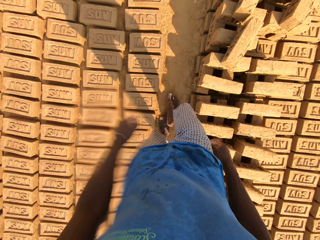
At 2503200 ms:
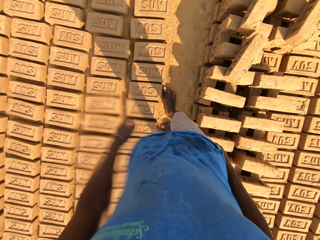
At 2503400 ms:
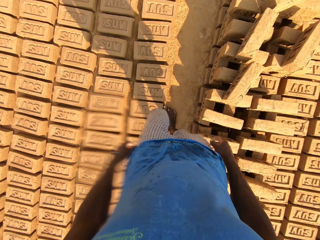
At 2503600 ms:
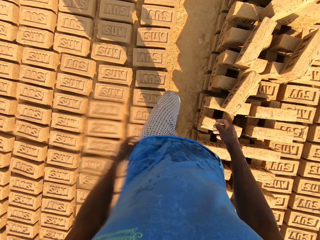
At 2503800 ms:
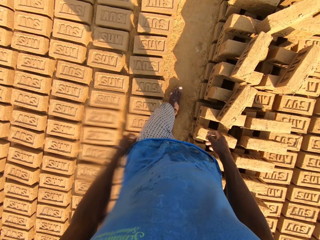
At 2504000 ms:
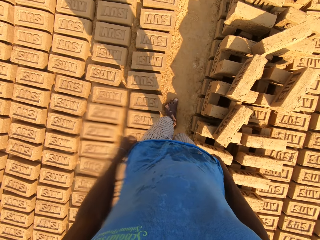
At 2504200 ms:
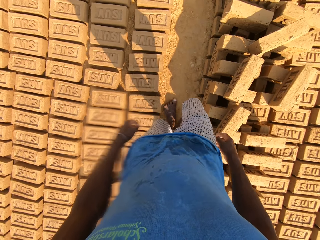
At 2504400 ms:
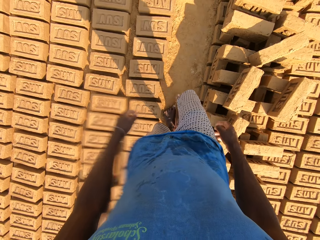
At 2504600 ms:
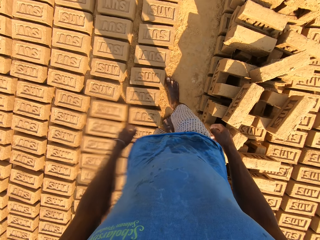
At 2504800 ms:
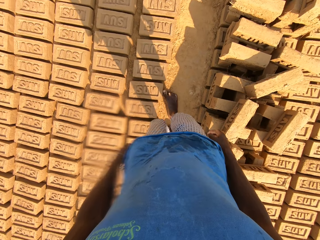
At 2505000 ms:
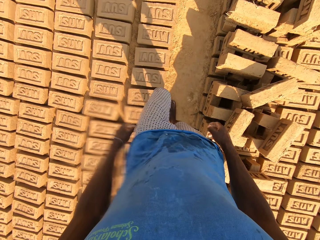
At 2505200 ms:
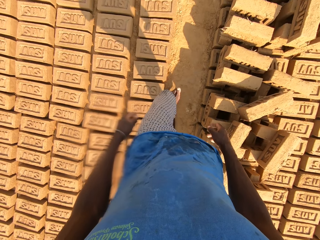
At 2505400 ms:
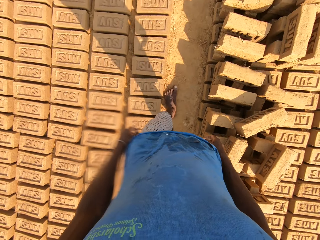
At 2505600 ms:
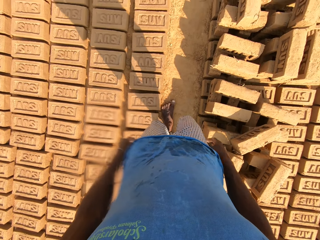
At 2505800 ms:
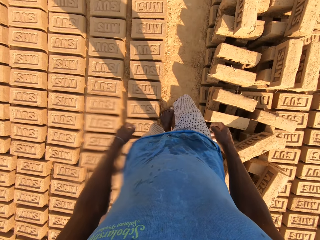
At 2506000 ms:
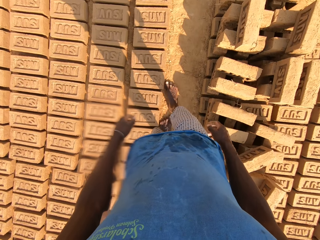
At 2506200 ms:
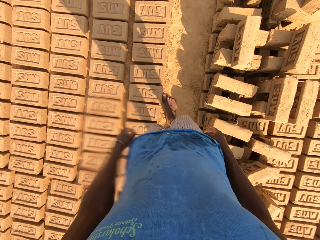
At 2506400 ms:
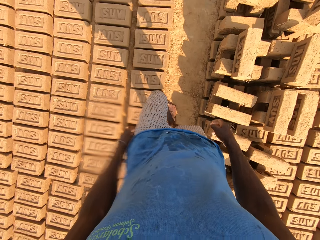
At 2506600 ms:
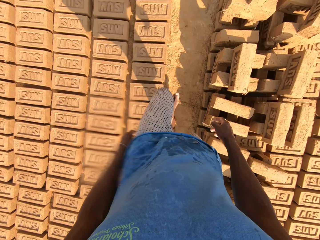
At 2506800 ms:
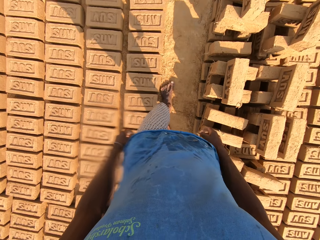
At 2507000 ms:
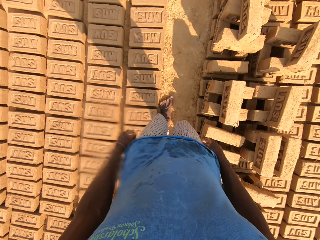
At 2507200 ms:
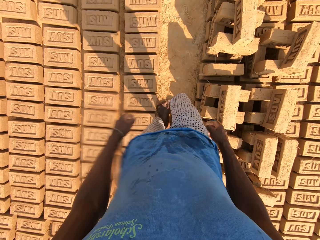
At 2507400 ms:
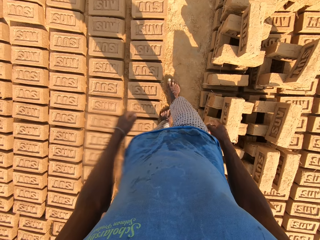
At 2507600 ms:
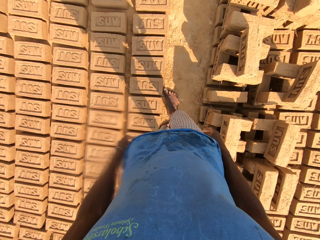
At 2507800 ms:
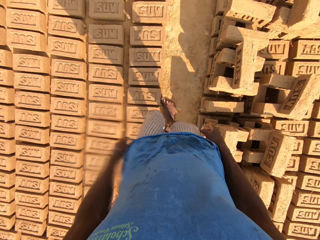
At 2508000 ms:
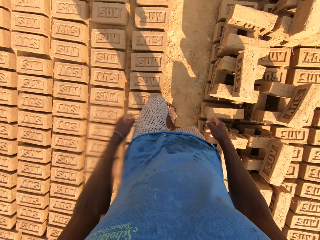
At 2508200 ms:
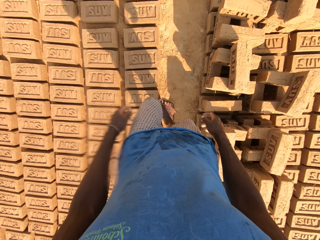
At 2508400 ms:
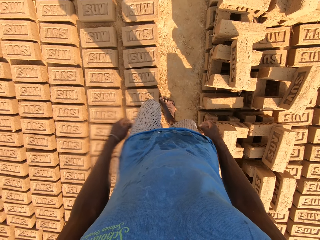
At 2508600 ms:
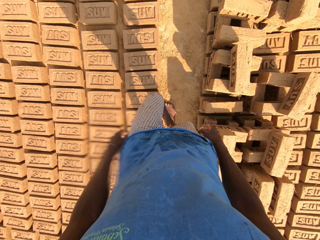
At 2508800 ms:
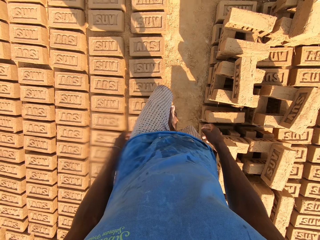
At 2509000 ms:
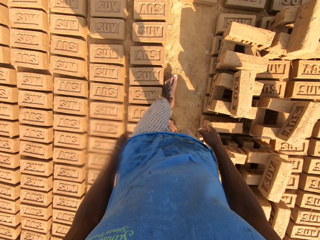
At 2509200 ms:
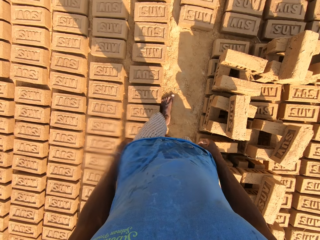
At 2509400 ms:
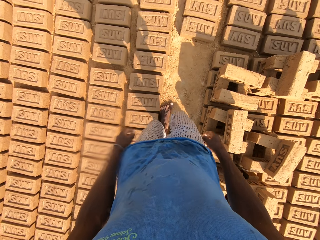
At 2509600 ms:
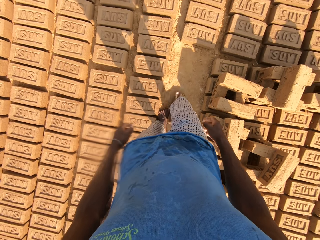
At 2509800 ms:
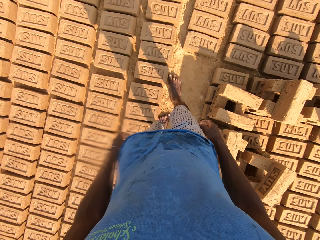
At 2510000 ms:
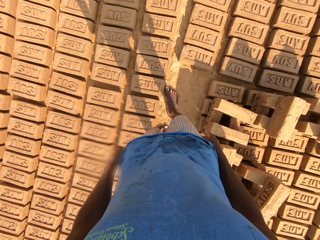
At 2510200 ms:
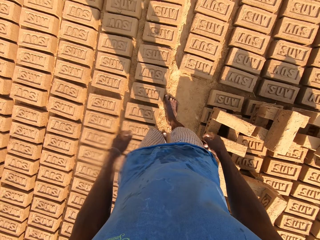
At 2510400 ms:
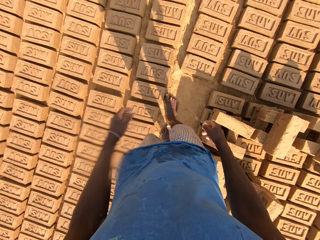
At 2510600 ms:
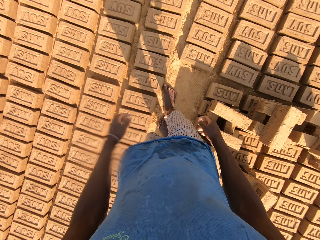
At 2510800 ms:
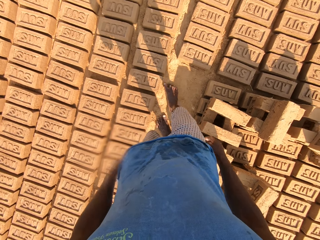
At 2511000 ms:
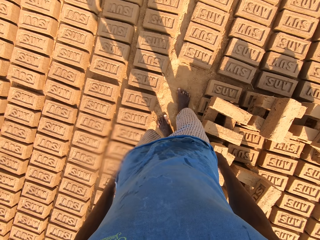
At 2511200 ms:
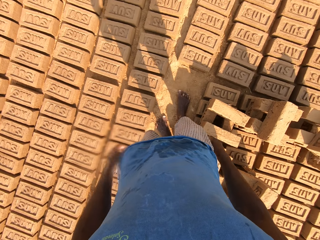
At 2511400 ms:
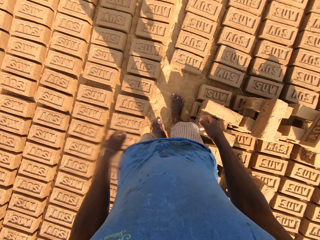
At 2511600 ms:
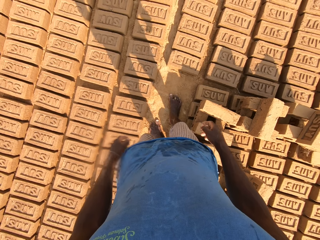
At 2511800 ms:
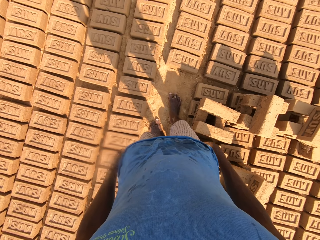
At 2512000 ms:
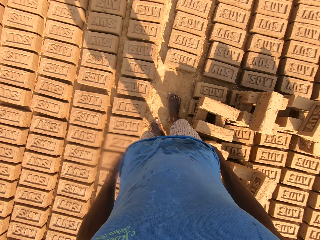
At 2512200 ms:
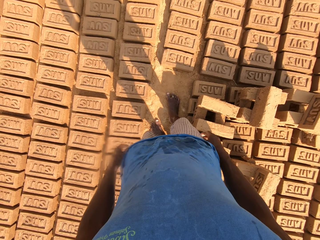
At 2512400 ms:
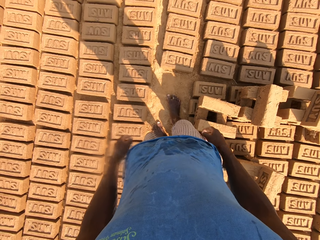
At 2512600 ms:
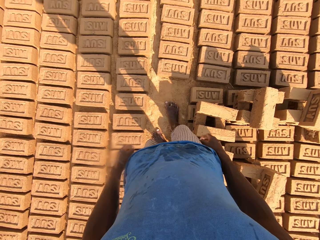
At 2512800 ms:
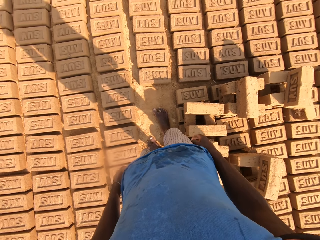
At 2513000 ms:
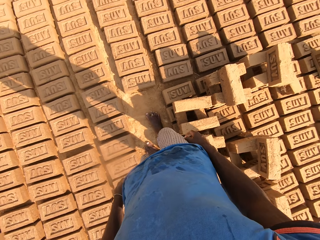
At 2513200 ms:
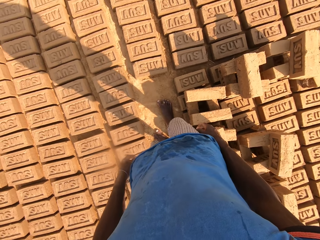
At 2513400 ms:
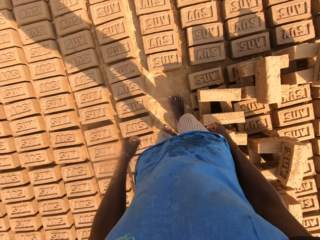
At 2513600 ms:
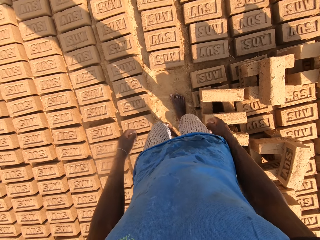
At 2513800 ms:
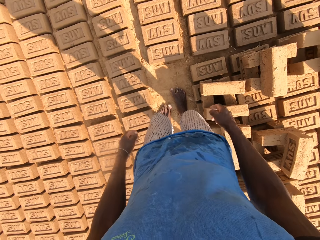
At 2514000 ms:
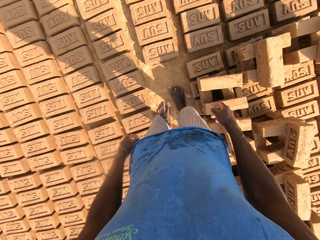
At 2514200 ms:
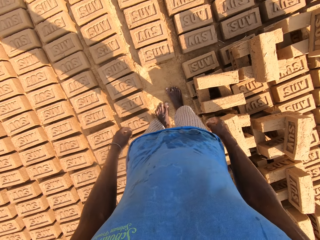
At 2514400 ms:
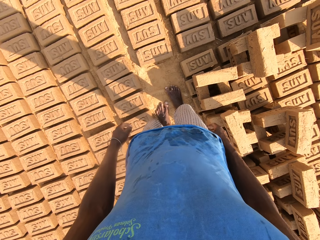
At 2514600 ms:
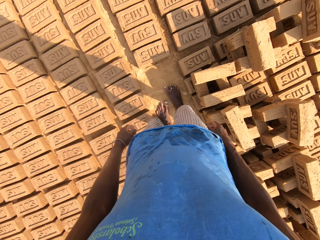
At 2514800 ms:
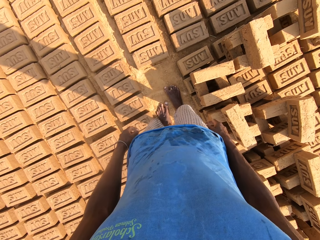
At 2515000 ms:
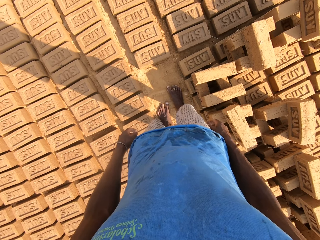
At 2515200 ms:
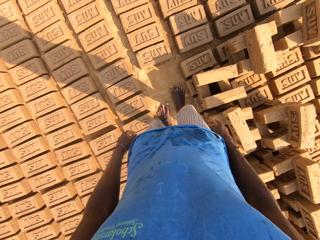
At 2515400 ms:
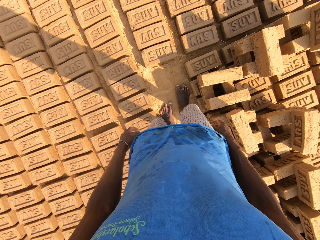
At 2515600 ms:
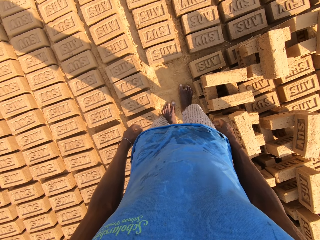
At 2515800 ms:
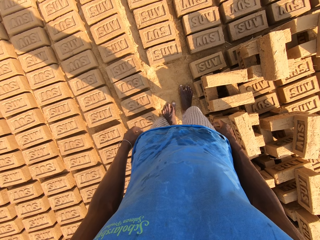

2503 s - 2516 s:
The camera wearer looks around and talks.

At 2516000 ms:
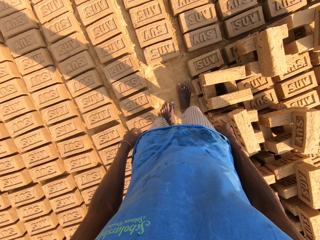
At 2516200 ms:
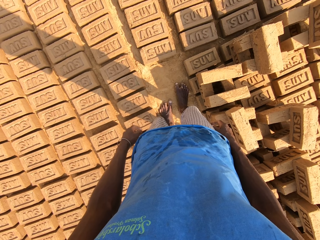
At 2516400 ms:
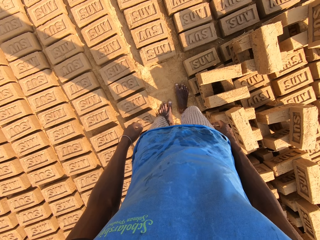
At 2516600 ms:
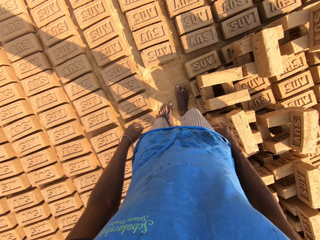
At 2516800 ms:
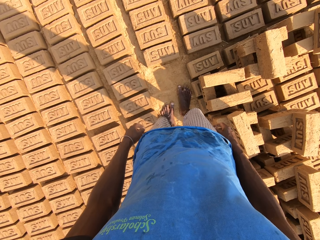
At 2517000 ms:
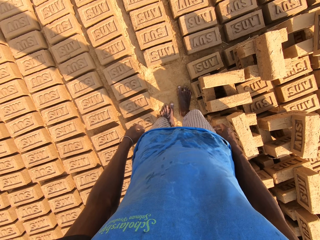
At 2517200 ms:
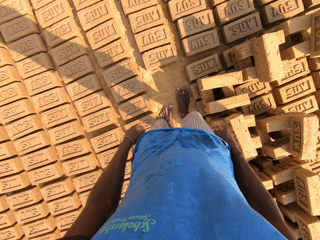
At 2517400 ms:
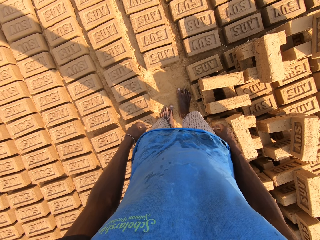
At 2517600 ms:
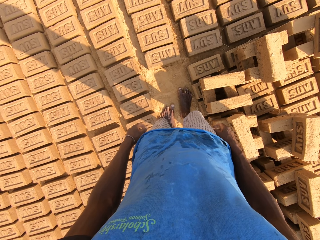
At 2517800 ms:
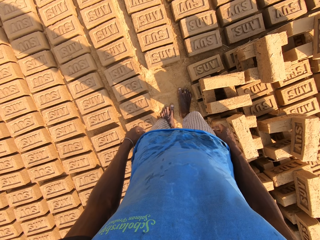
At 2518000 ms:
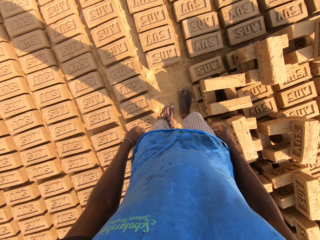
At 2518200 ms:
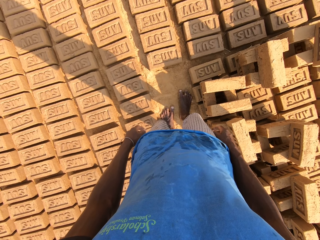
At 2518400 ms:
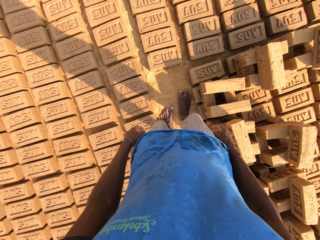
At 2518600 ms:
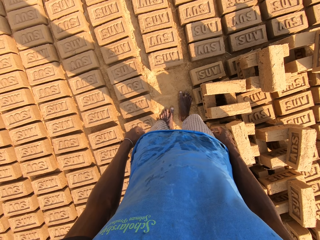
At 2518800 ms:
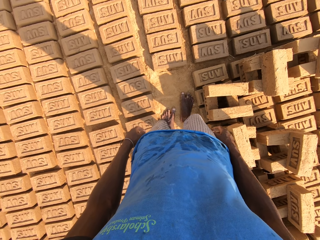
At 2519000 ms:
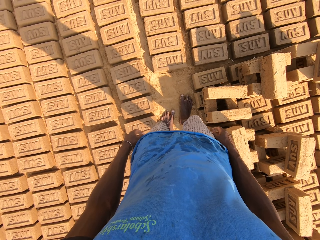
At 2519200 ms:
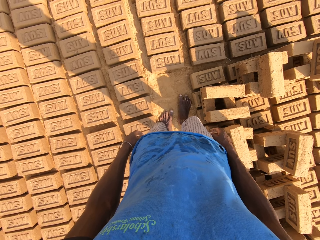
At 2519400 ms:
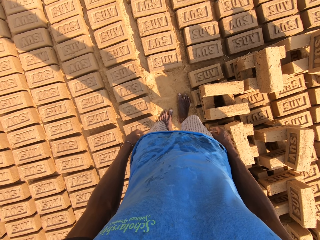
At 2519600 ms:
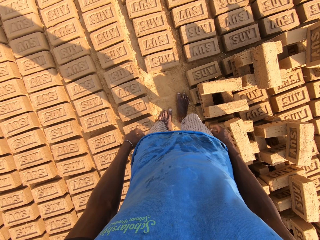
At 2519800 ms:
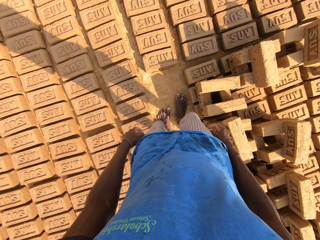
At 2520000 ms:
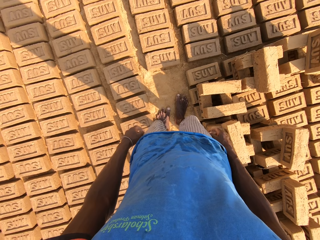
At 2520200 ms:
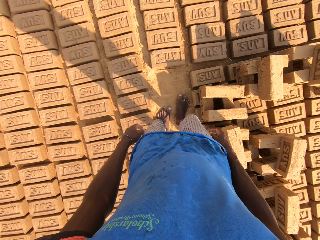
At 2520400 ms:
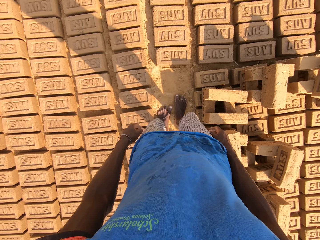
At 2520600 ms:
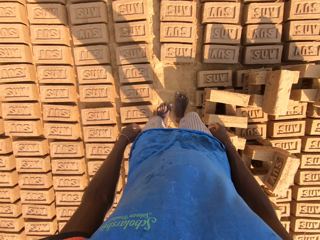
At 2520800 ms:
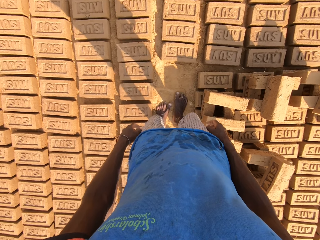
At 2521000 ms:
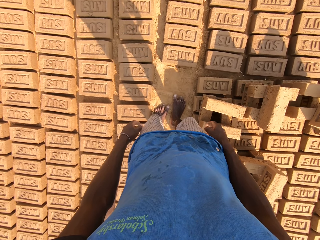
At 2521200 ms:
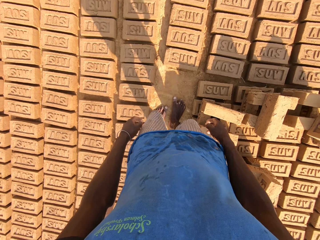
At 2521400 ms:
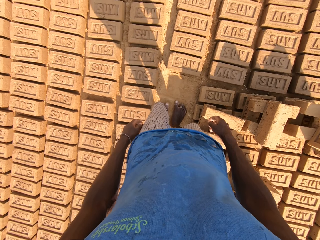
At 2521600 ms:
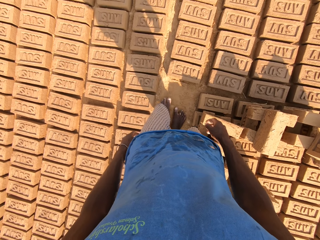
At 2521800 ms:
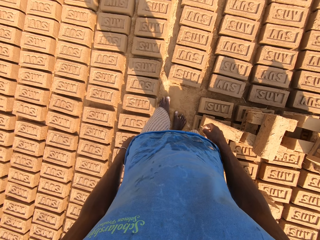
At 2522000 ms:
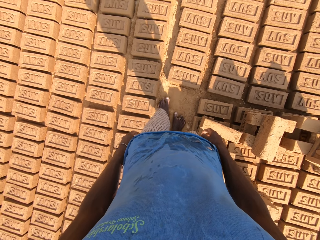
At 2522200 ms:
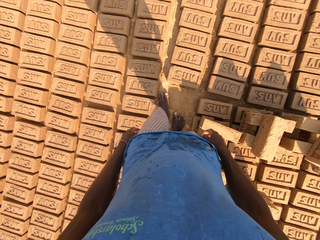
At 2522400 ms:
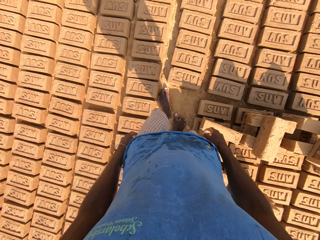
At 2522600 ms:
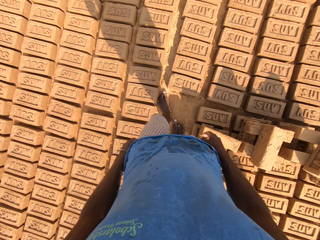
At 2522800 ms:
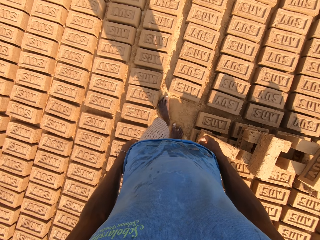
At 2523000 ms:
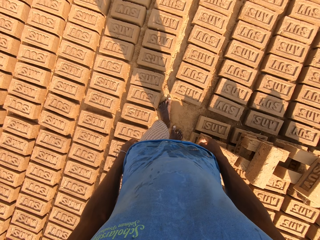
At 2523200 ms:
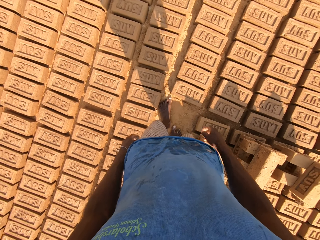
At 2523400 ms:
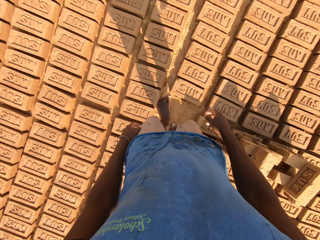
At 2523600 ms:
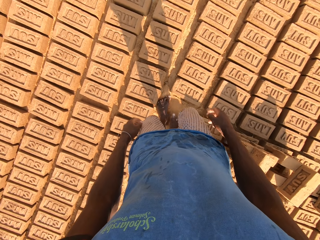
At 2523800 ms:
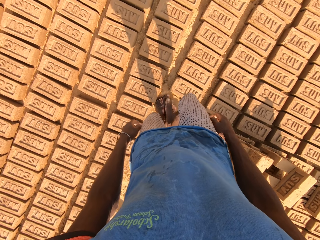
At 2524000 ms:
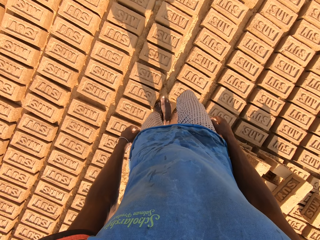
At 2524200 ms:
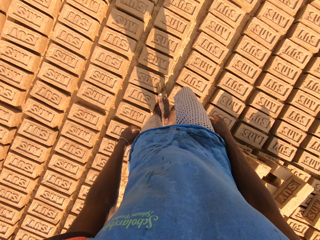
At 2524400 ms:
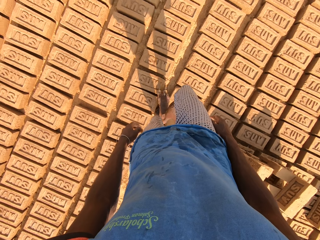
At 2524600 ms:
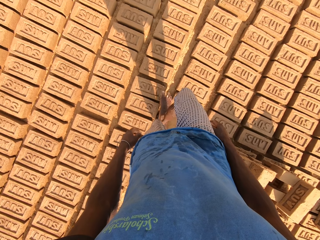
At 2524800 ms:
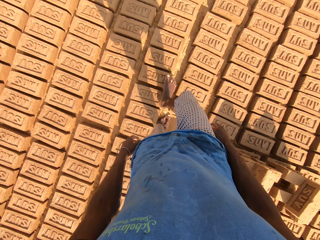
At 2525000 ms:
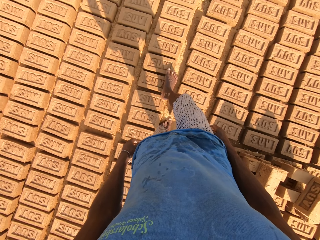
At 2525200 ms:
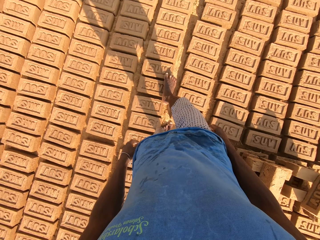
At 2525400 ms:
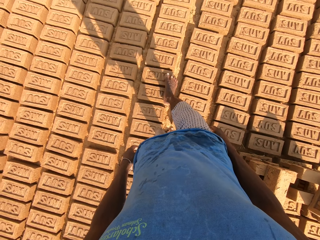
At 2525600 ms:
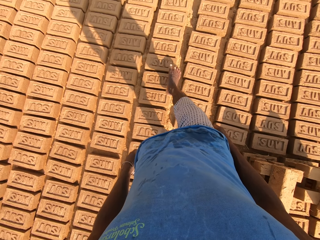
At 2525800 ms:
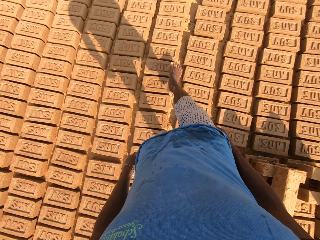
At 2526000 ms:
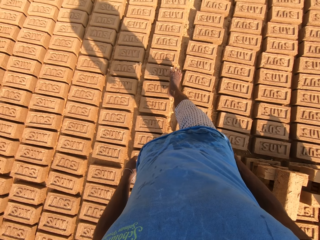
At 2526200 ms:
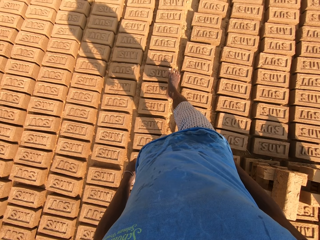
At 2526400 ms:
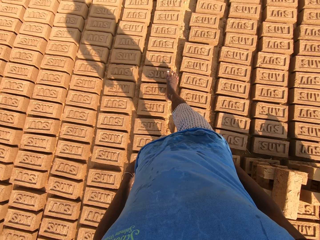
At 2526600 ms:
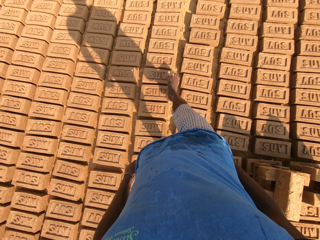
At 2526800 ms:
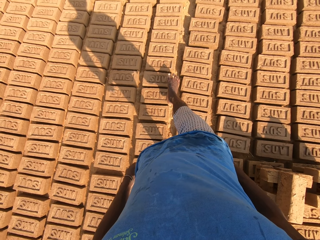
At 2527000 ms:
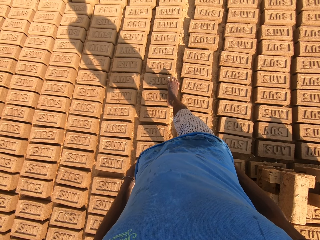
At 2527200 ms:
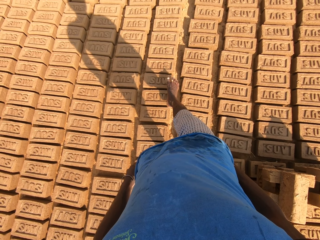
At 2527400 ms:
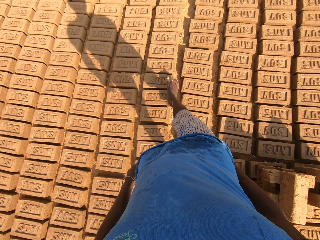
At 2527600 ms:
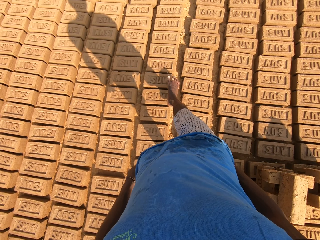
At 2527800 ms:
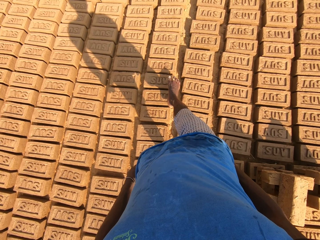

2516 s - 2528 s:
The camera wearer lifts the right leg.
